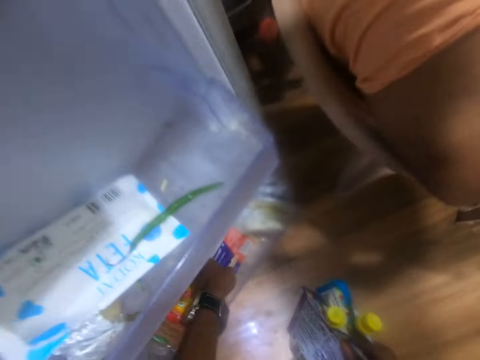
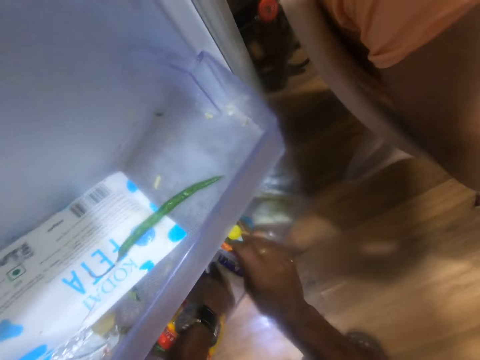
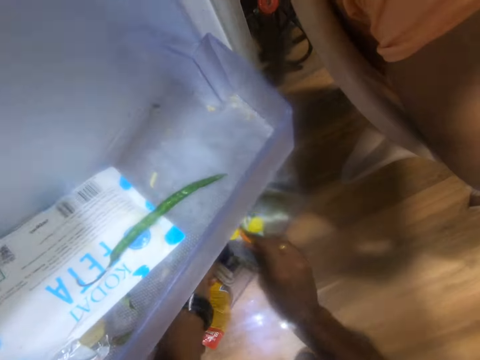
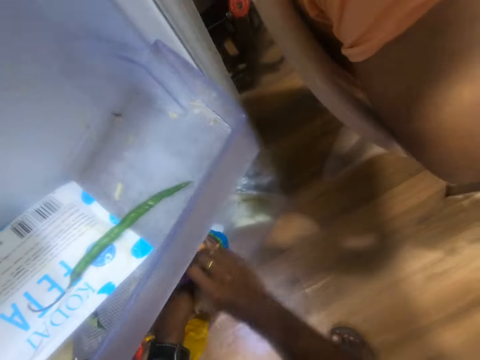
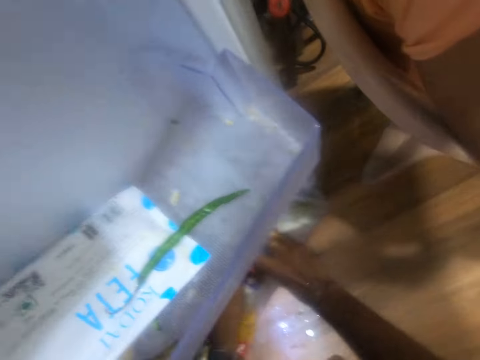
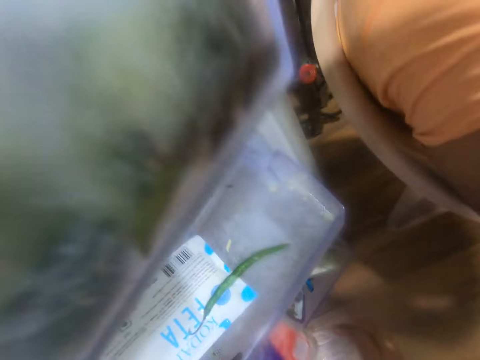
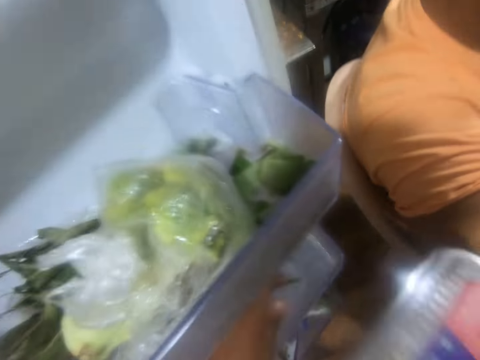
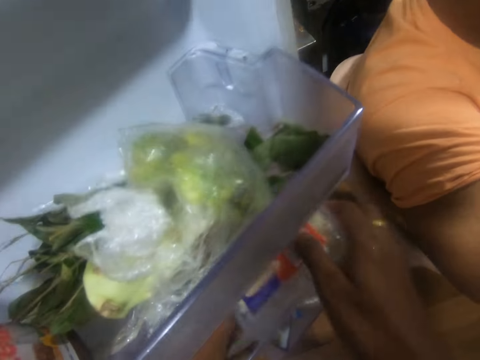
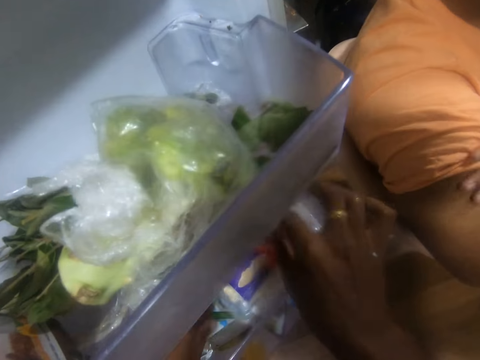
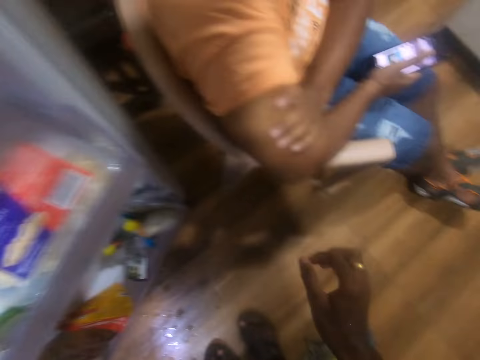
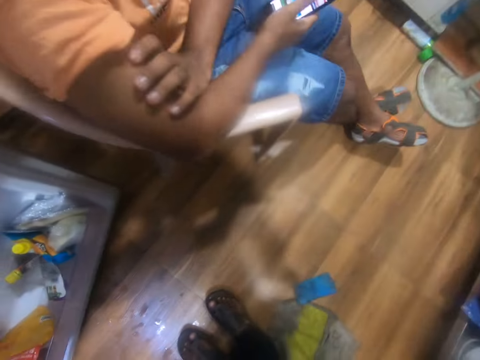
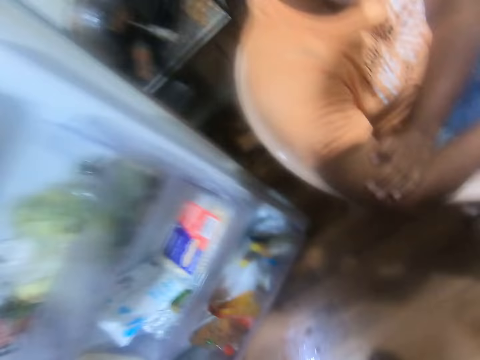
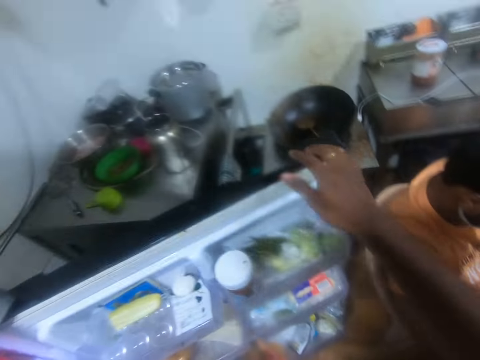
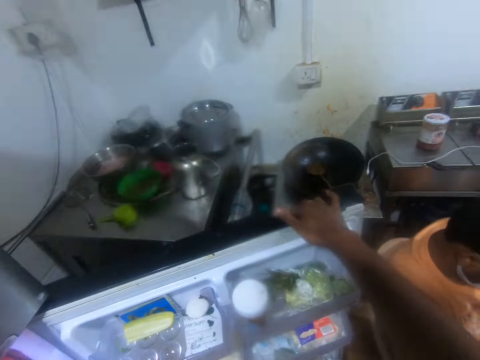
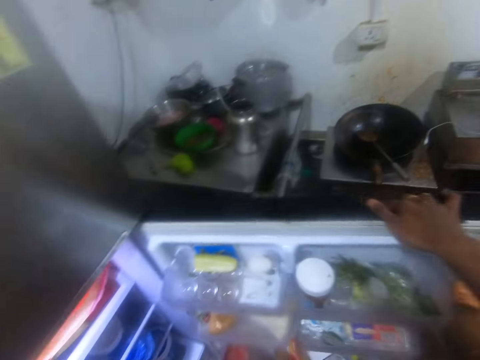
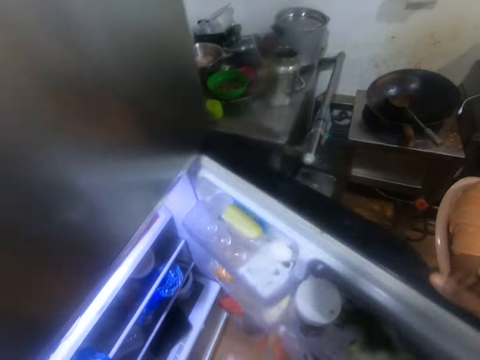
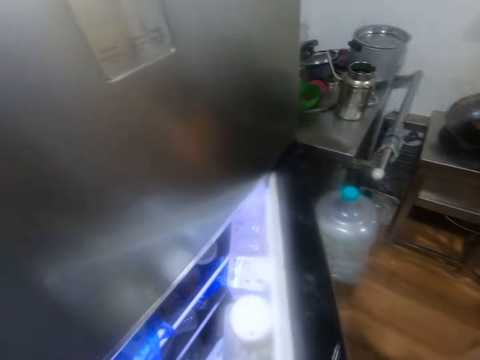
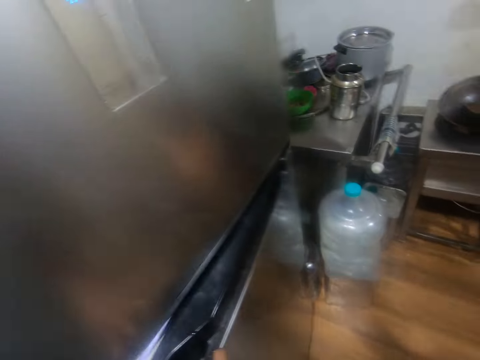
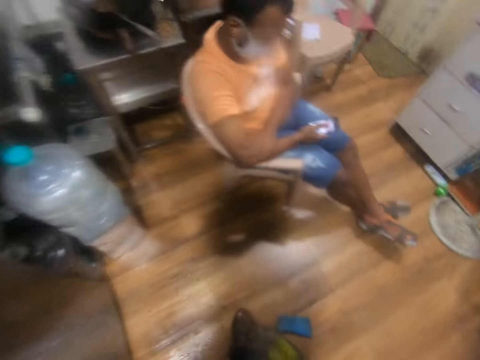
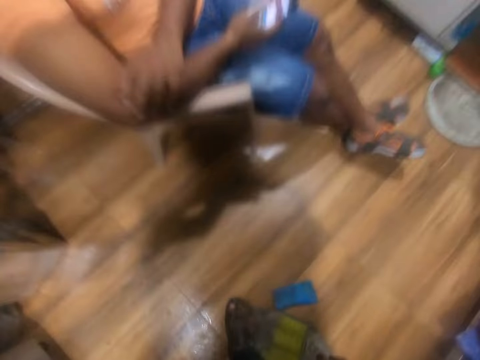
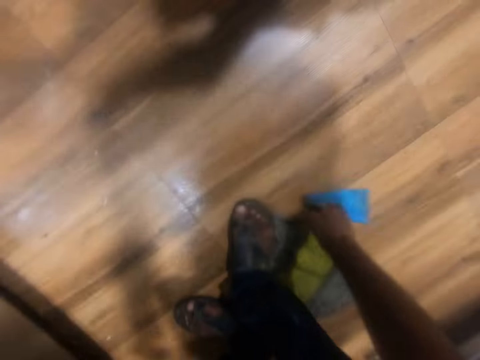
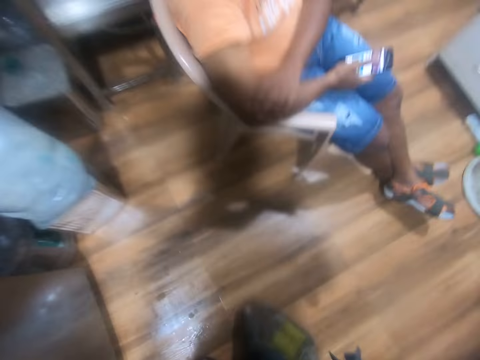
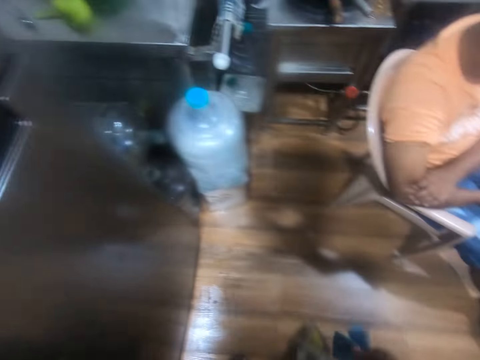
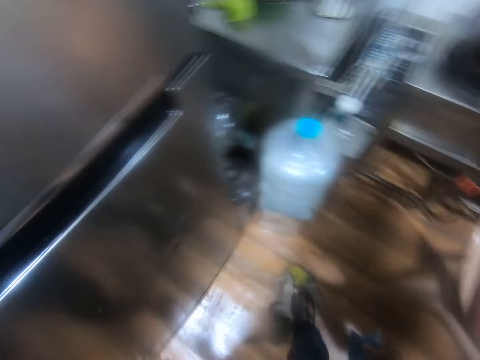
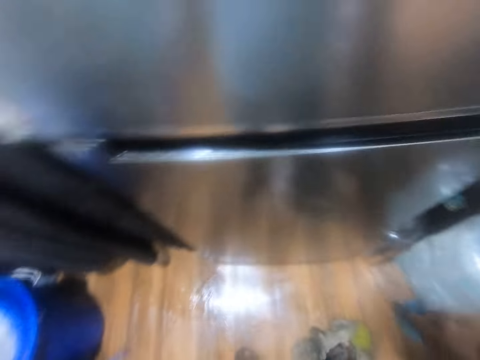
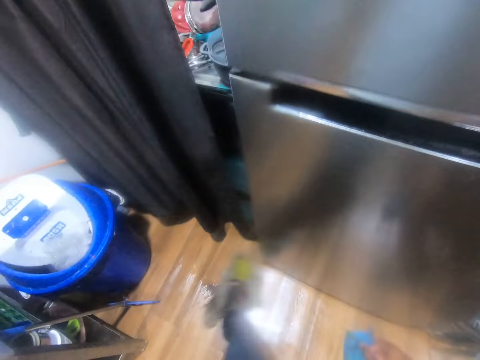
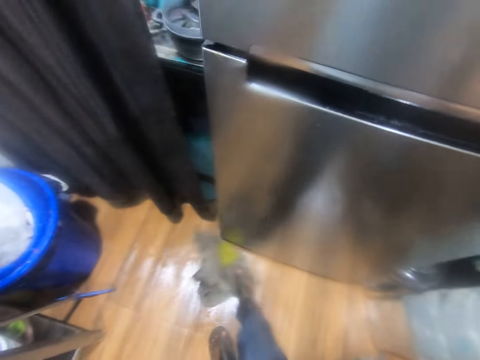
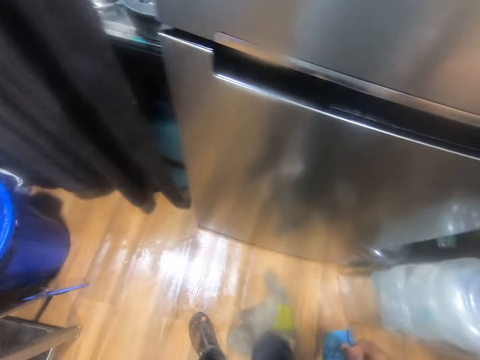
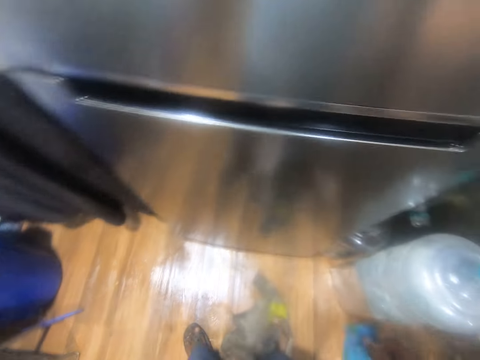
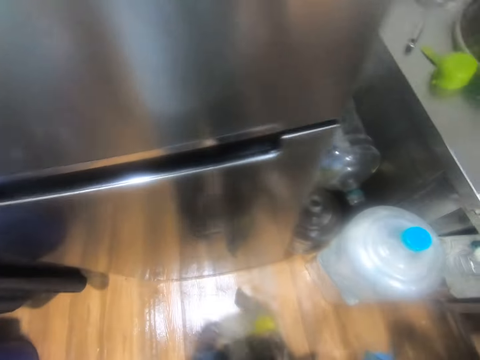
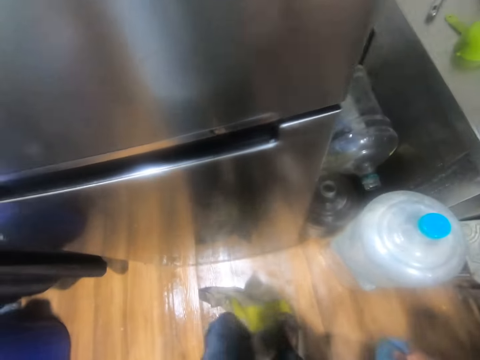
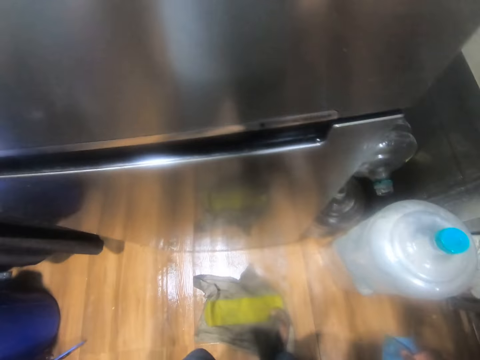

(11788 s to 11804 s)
The camera wearer arranges the sachet of drinks from the refrigerator shelf with both hands again. He places the plate of garlic into the refrigerator shelf with both hands. He closes the refrigerator shelf with his right hand. He picks up the napkin from the floor with his right hand. He mops the floor with the napkin under his right leg.

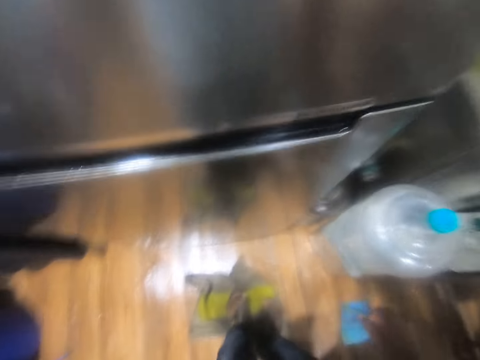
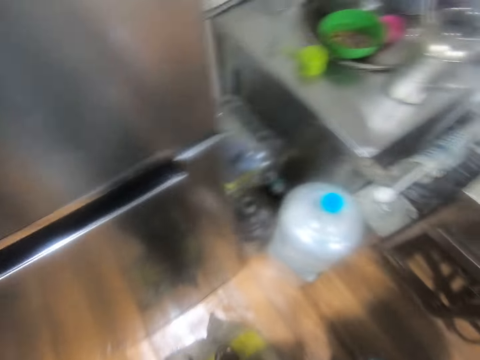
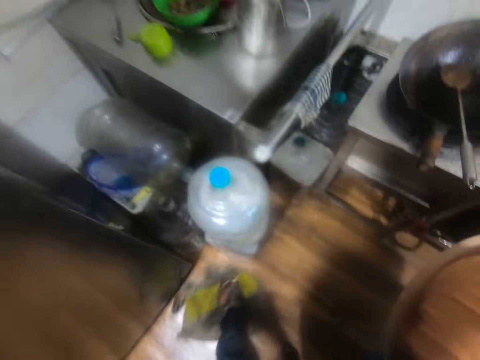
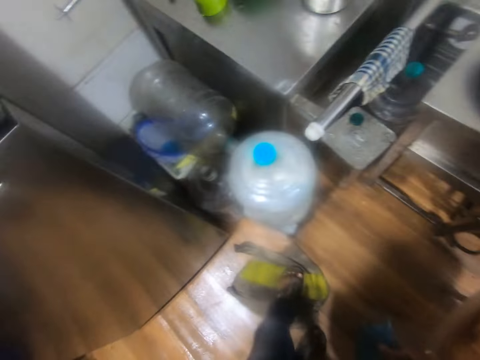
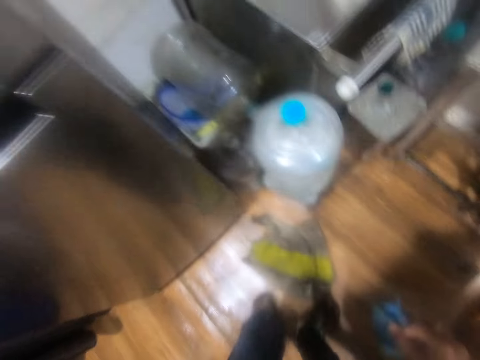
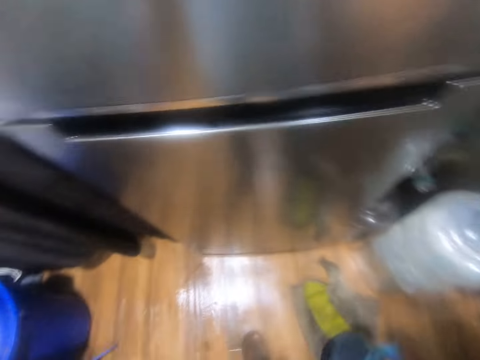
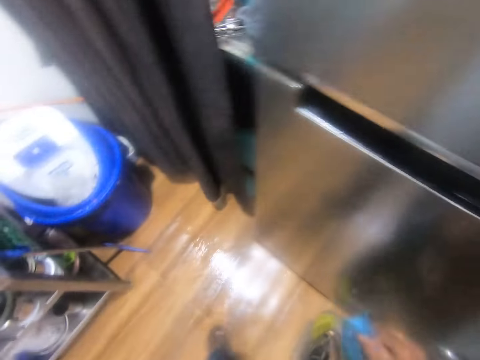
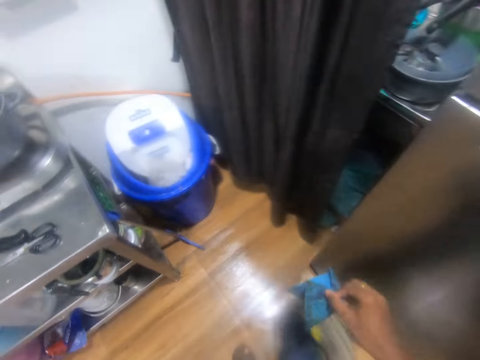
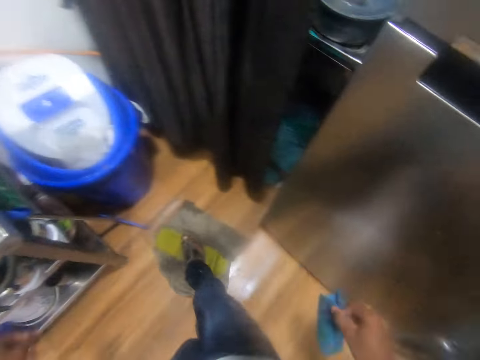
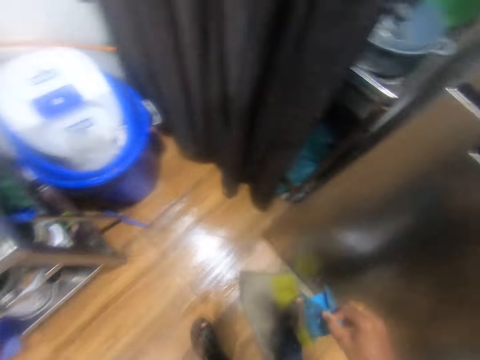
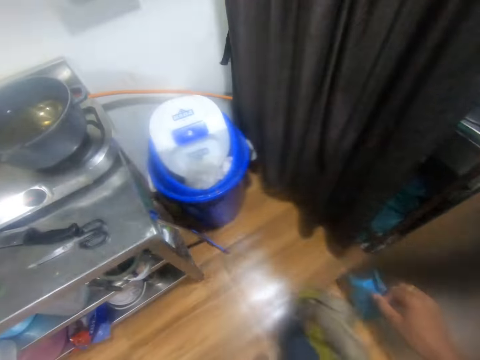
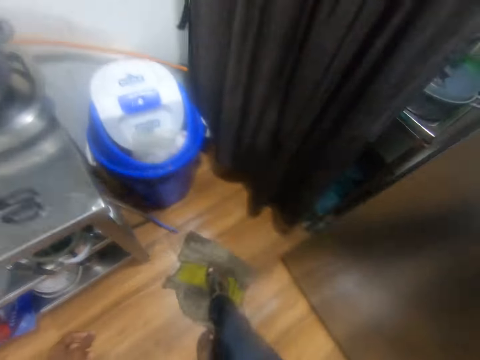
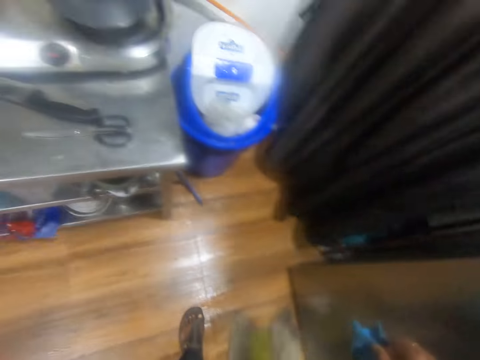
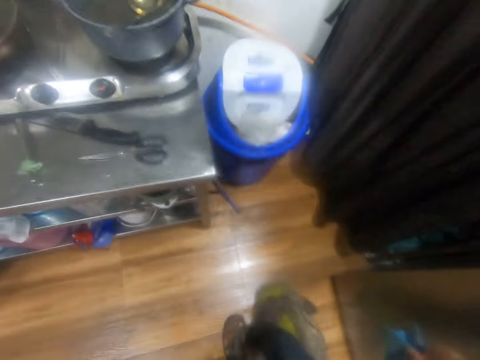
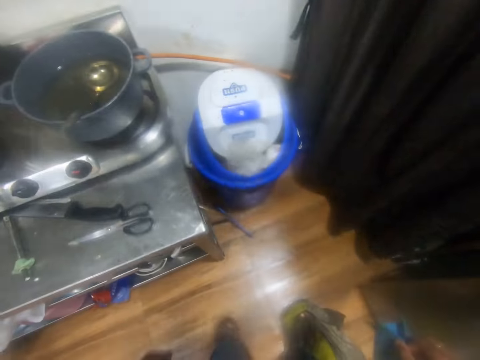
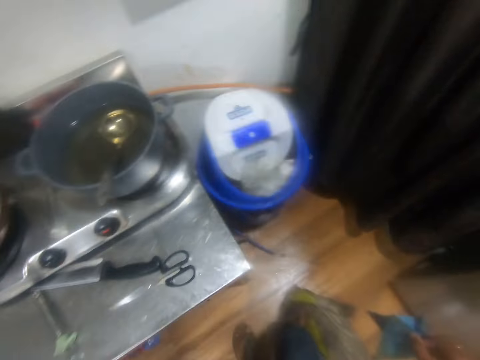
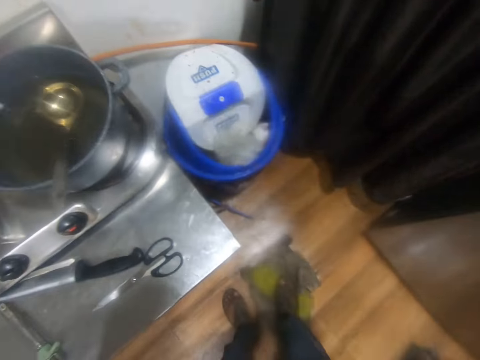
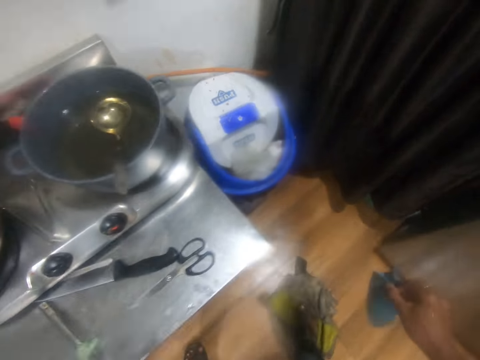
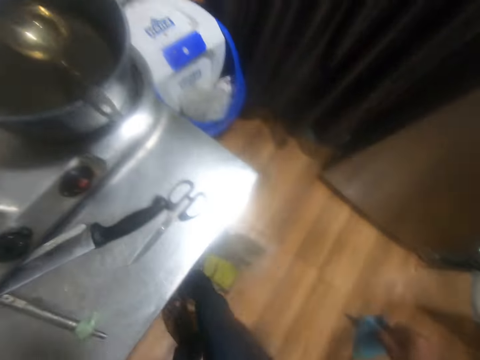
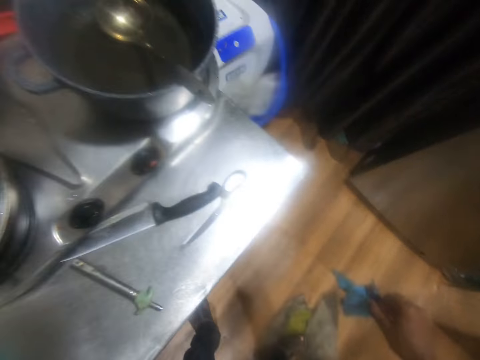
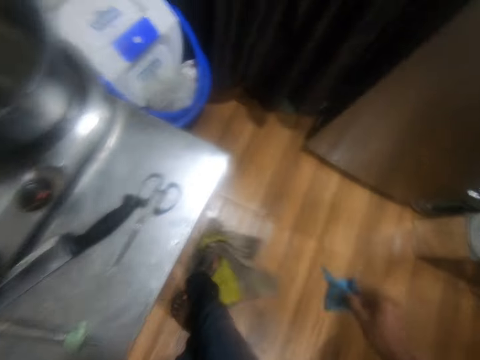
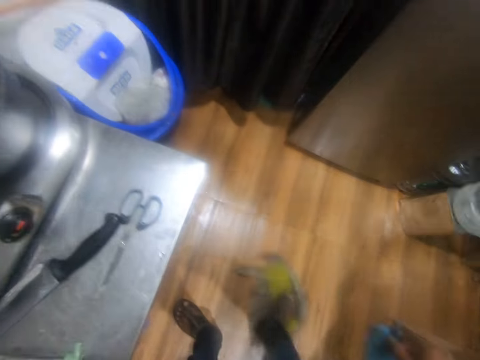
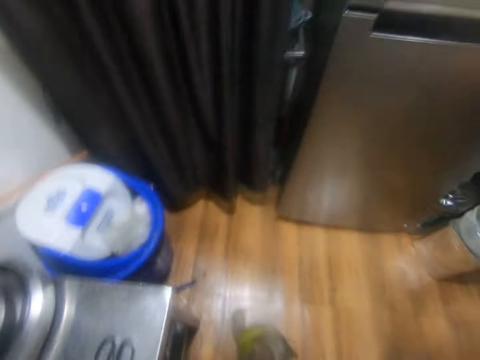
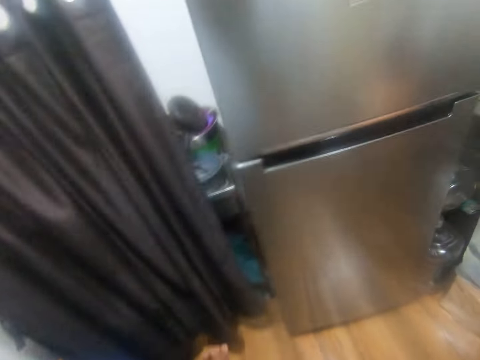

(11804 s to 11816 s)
The camera wearer mops the floor with the napkin under his left leg. He mops the floor with the napkin under his right leg.
